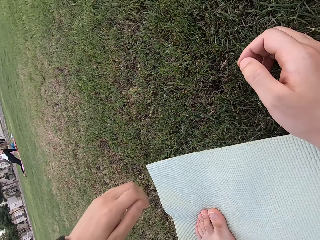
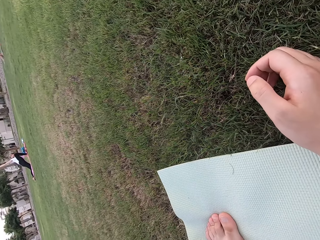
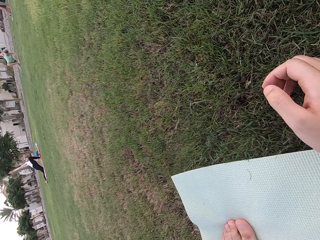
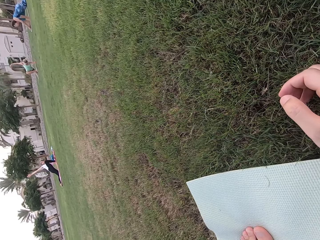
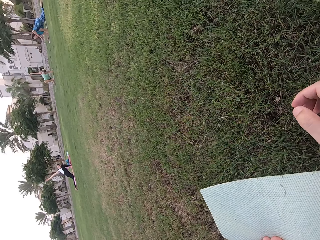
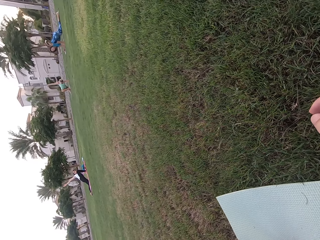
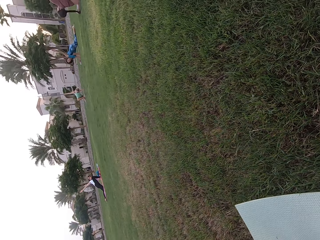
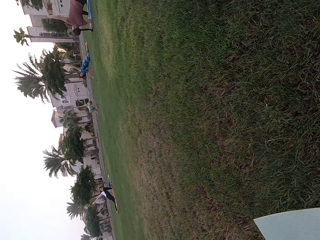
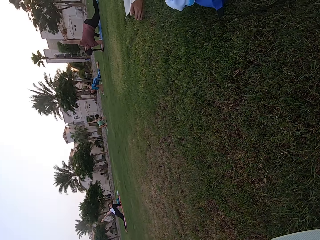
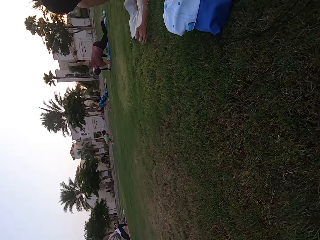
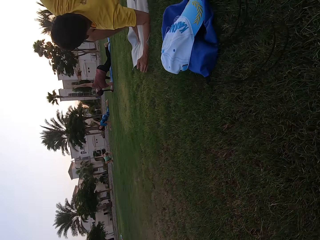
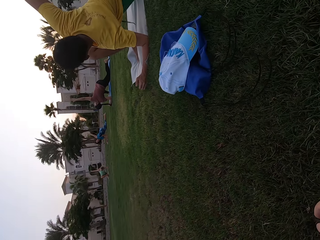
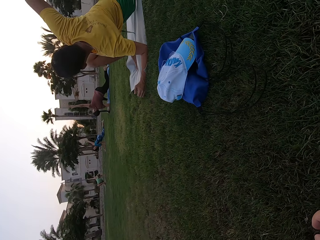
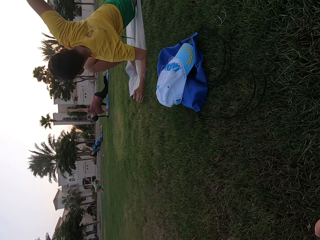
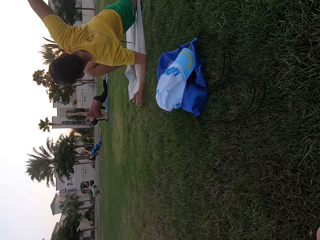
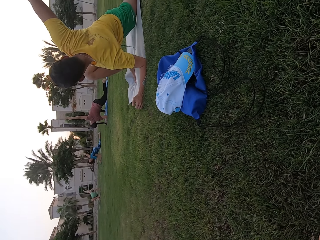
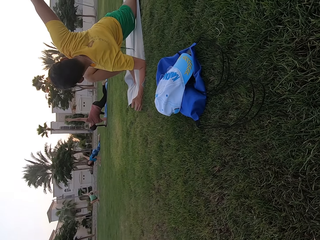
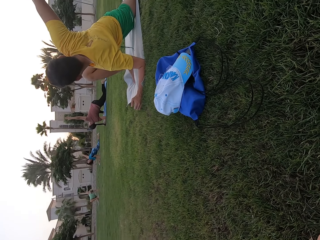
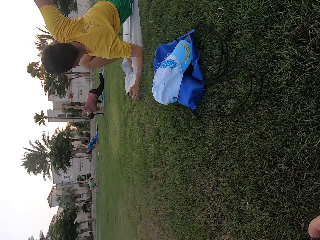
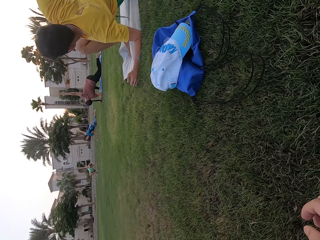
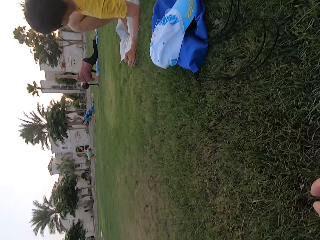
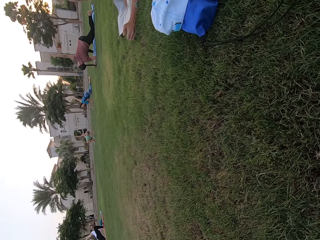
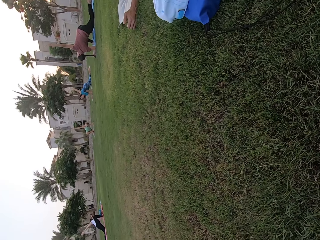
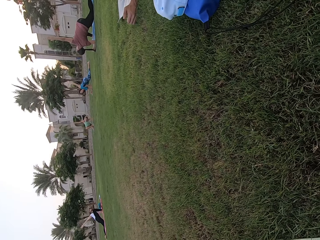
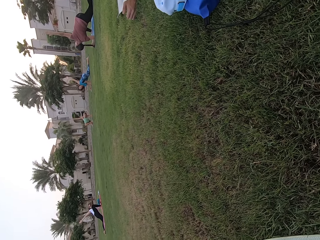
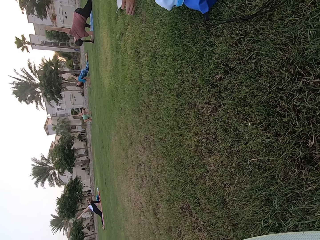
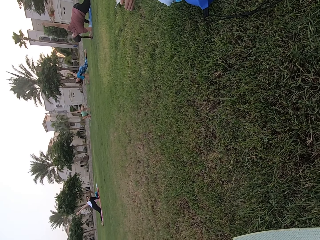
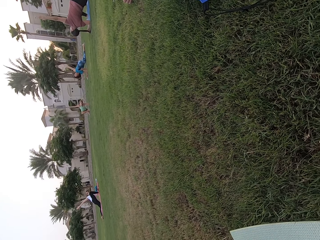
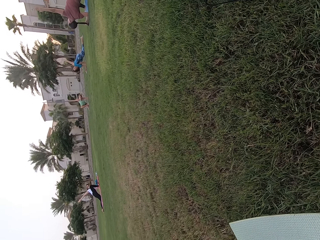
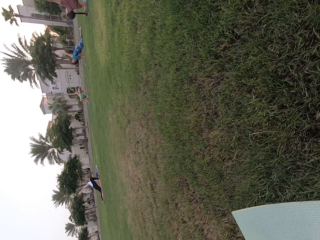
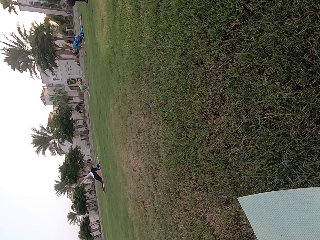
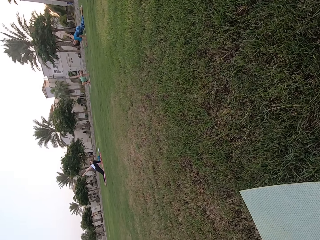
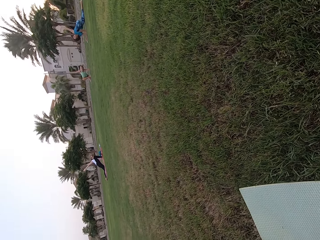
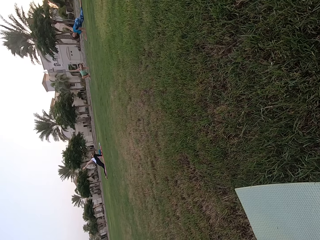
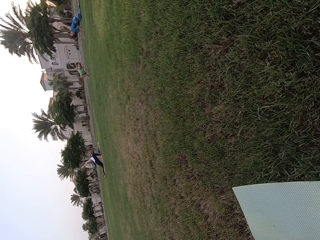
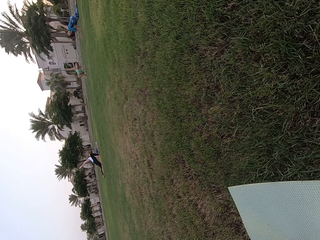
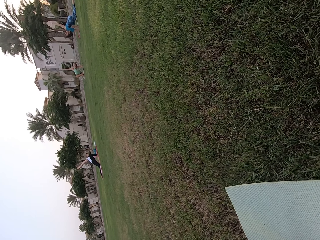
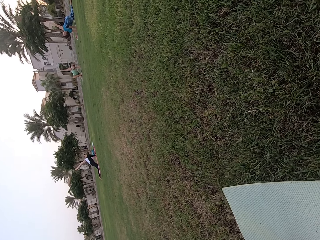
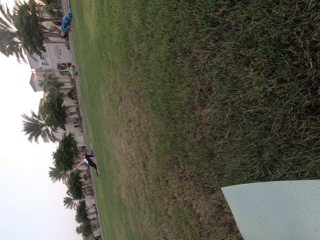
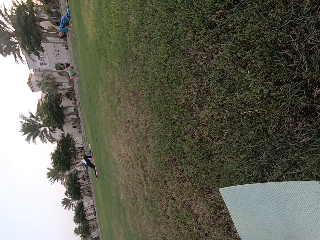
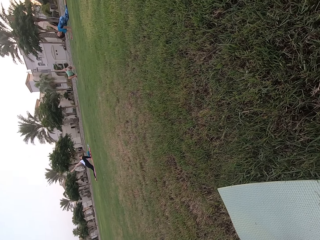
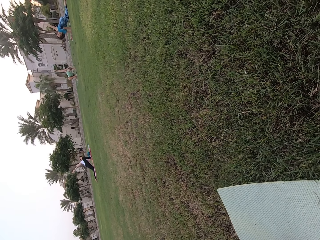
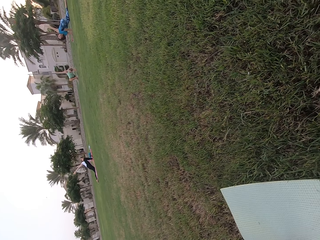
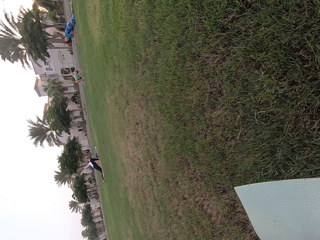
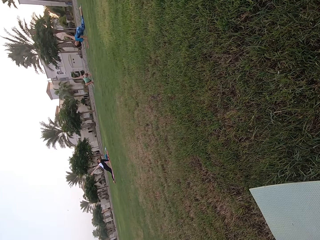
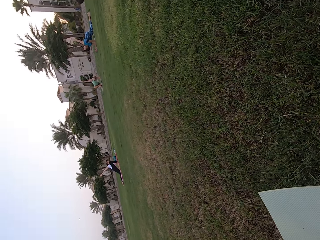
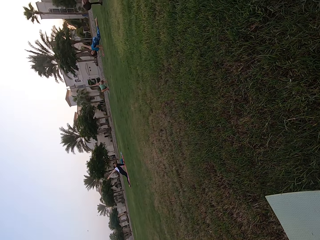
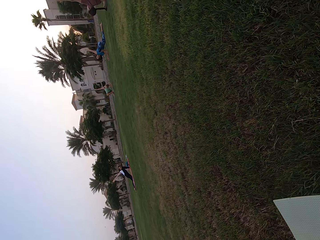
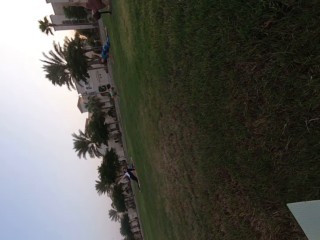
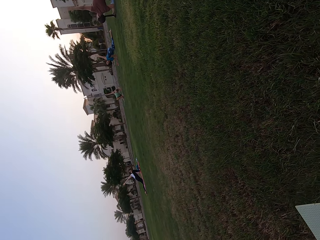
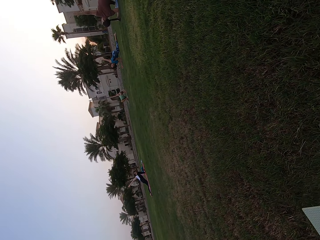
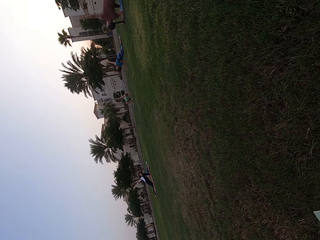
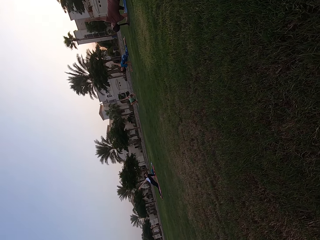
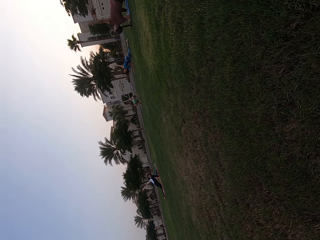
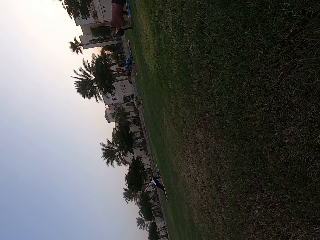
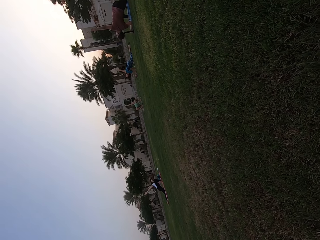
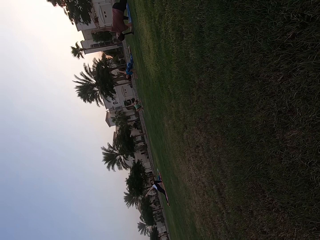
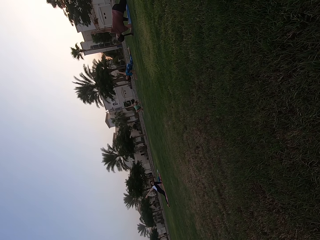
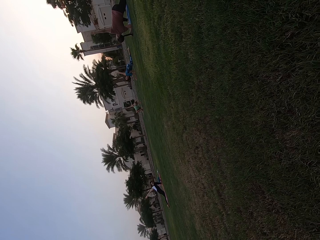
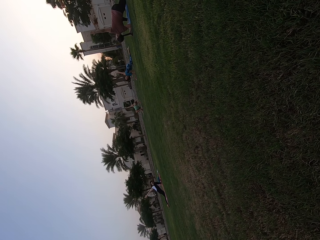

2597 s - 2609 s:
The camera wearer stretches his left hand. Five people stretch their arms.

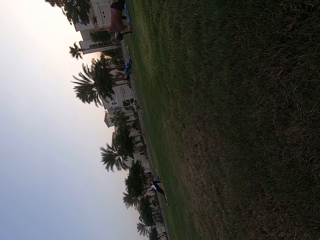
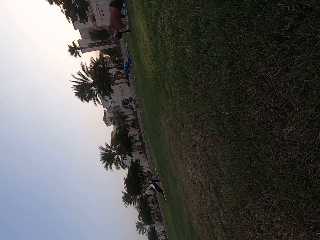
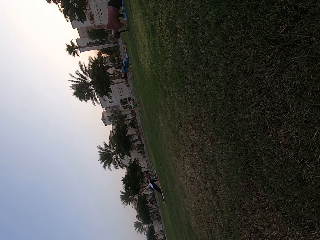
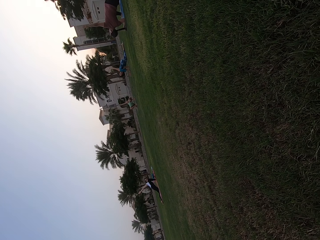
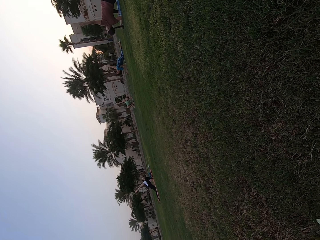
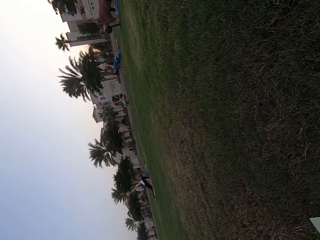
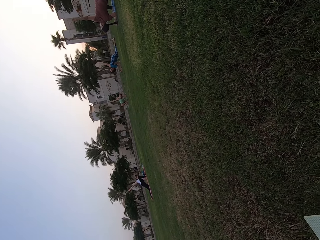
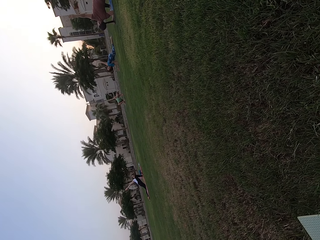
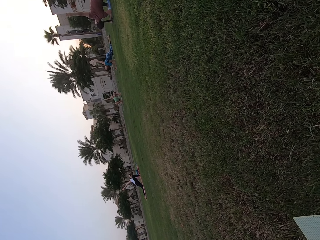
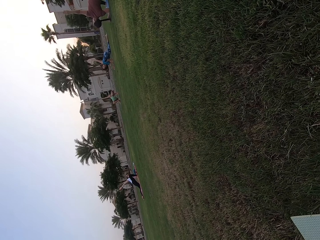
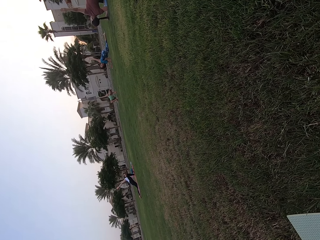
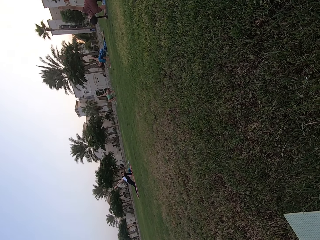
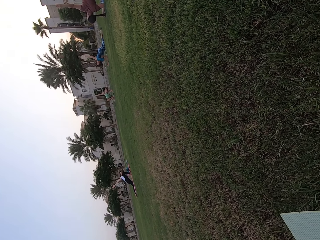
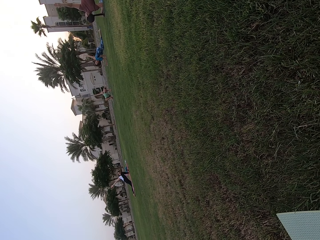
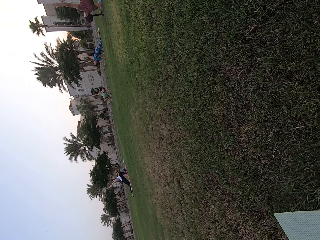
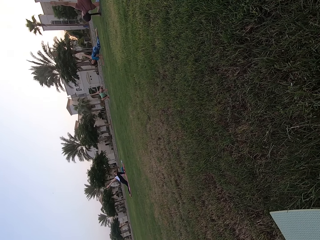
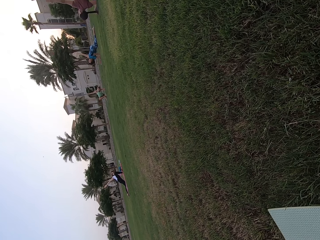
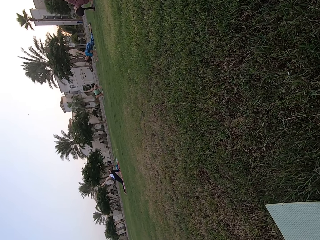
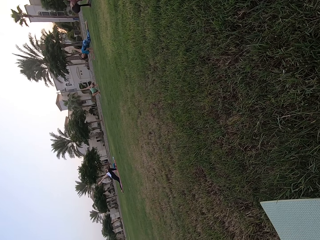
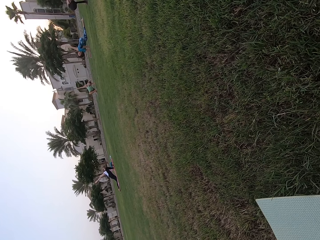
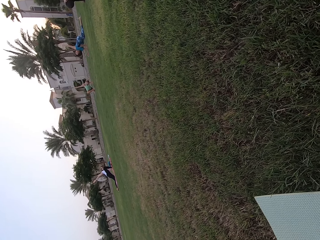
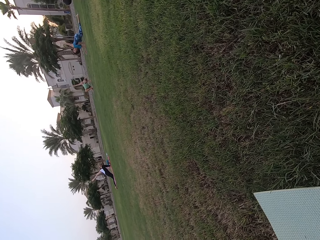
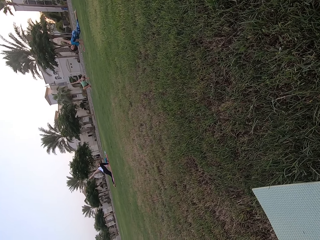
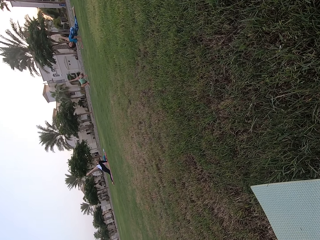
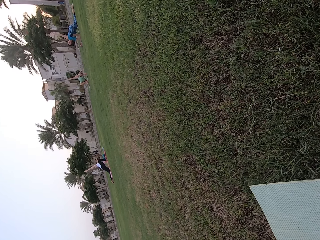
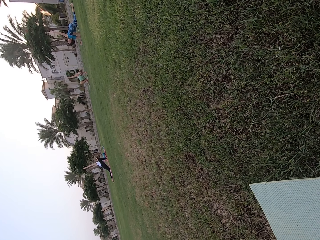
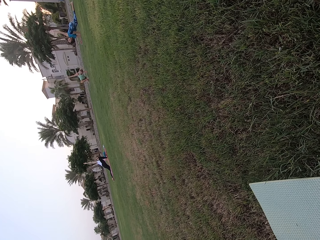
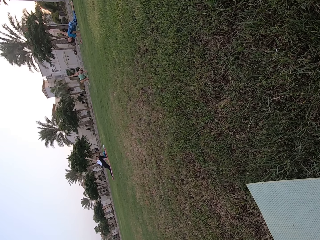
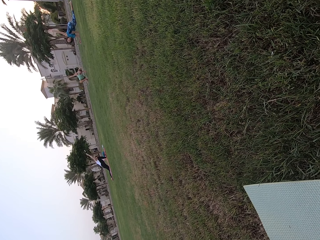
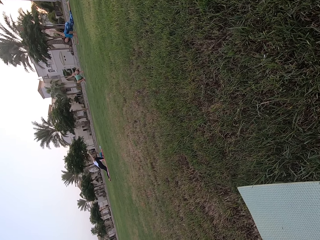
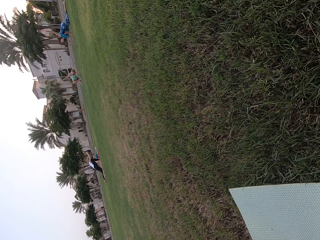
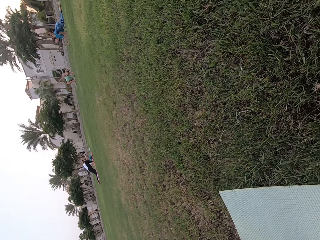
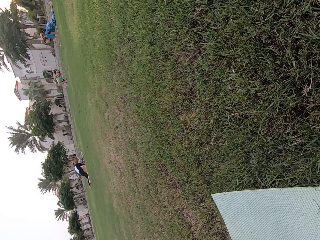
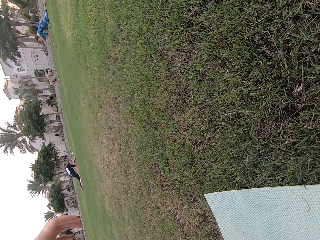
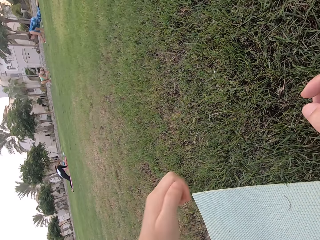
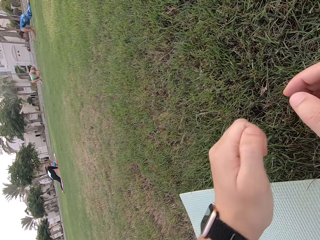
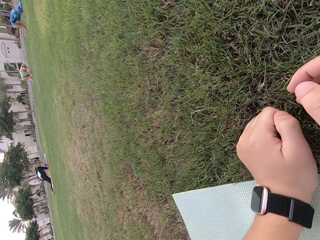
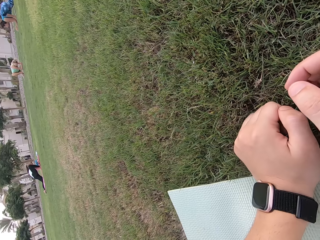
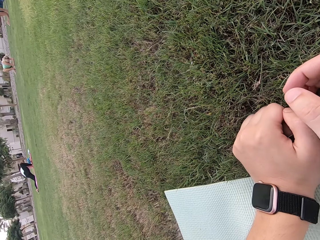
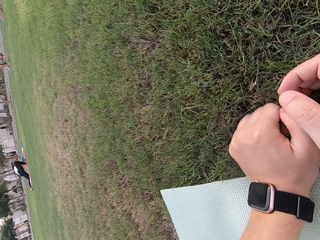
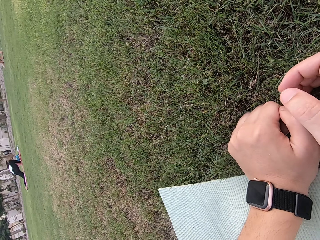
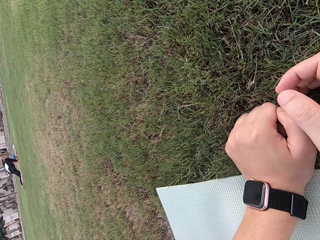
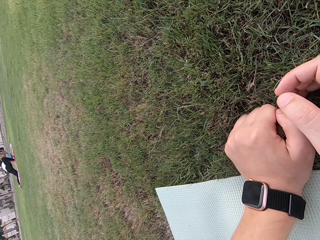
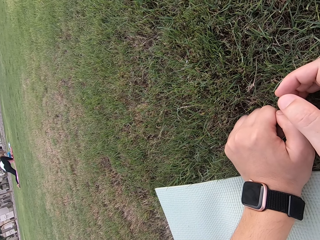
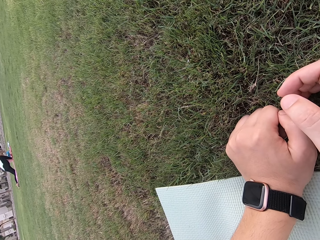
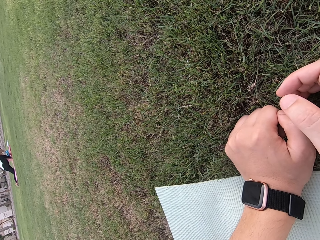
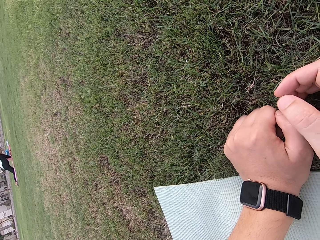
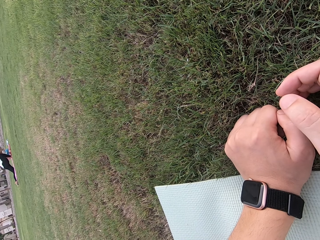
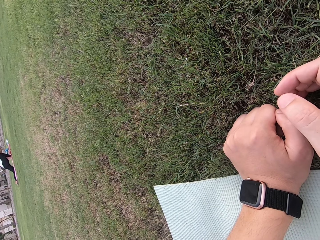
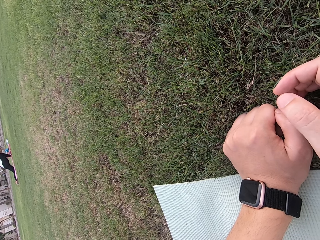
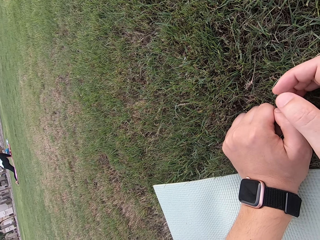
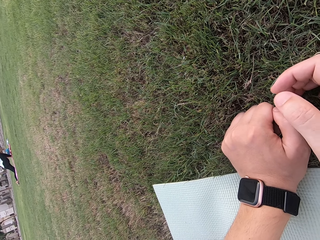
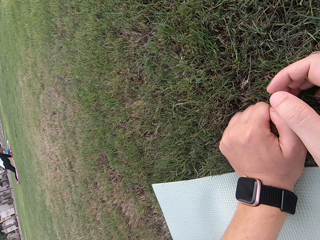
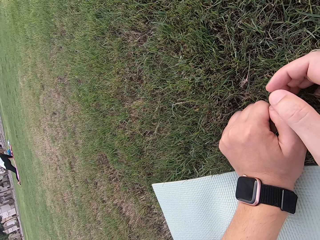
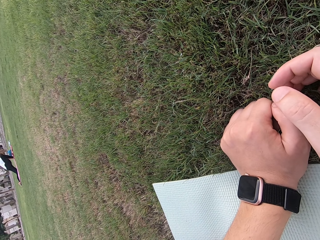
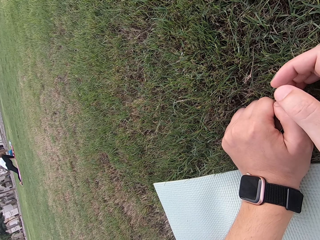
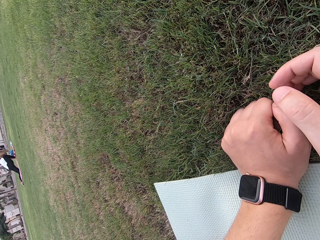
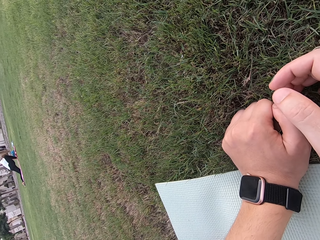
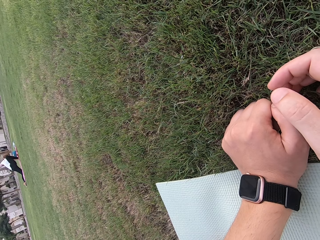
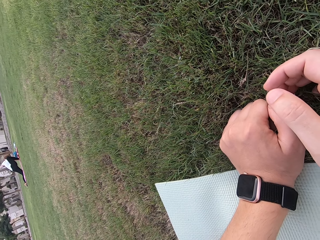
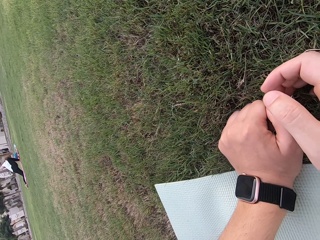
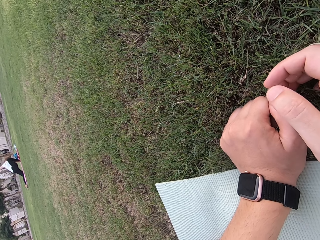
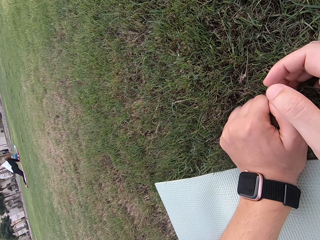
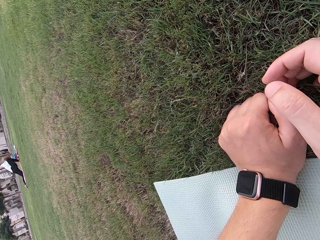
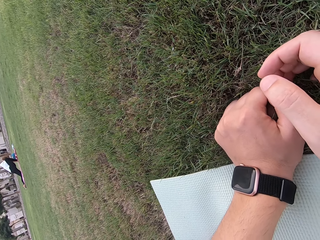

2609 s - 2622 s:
The camera wearer looks around the ground.
